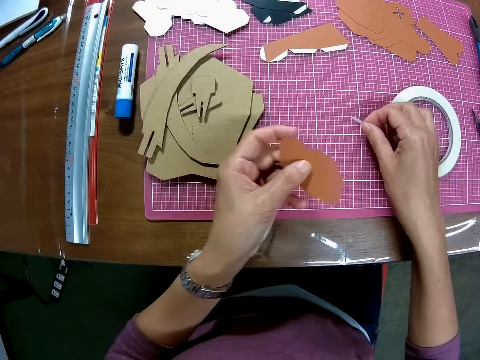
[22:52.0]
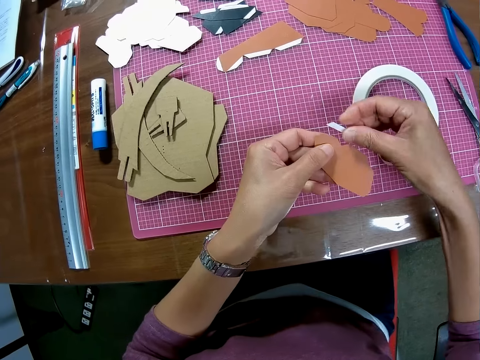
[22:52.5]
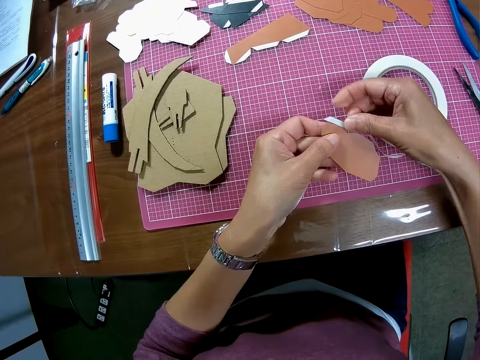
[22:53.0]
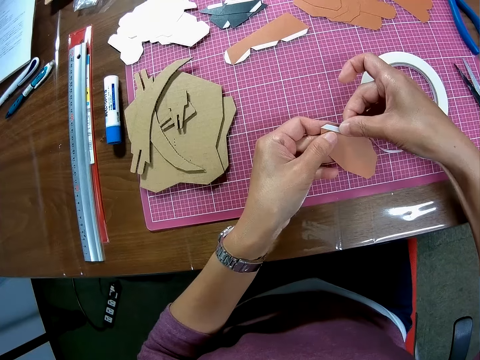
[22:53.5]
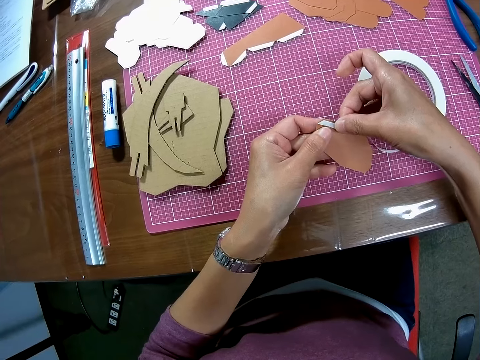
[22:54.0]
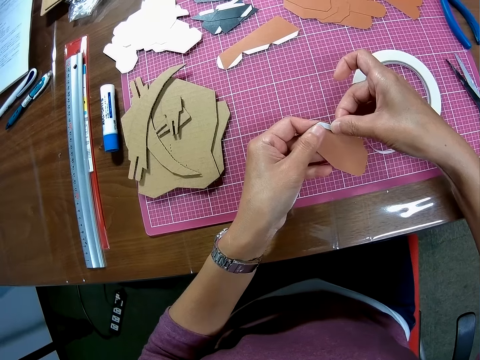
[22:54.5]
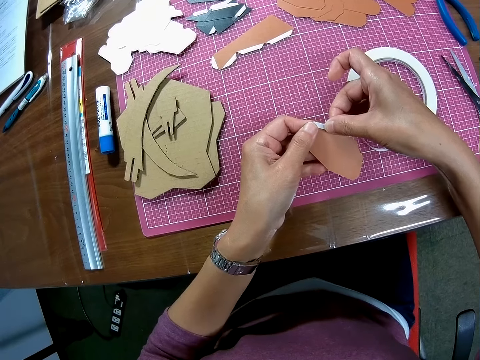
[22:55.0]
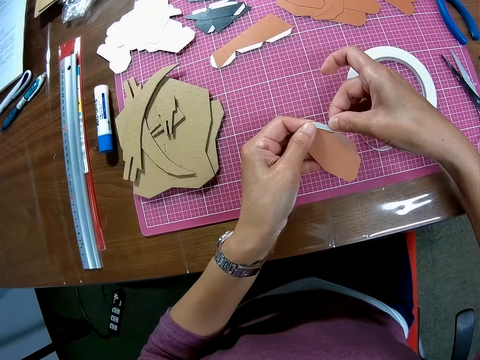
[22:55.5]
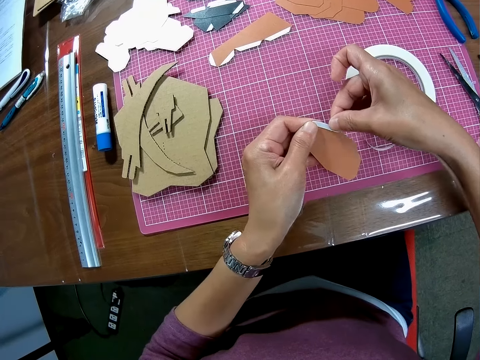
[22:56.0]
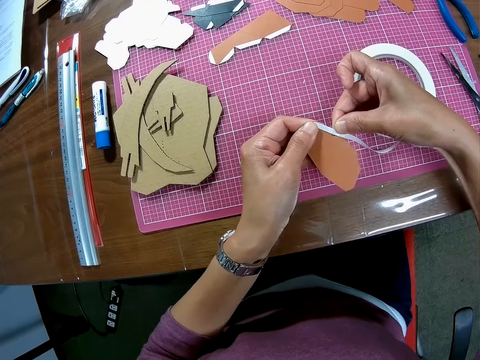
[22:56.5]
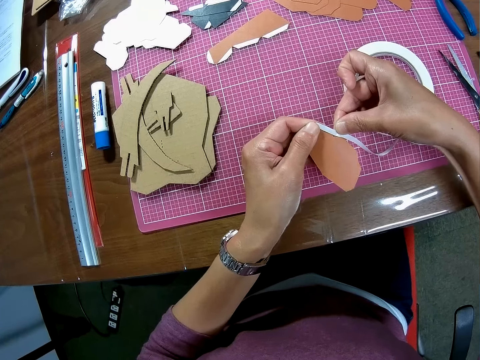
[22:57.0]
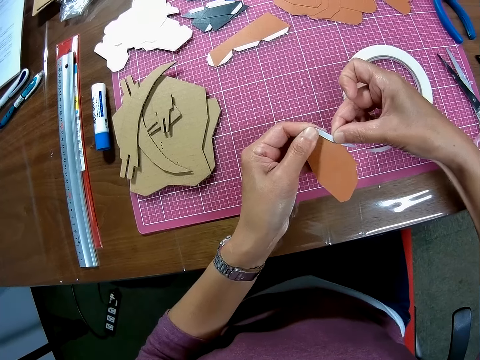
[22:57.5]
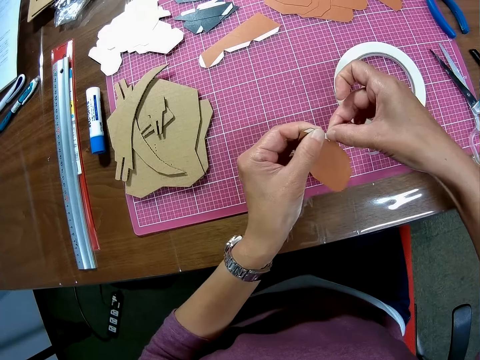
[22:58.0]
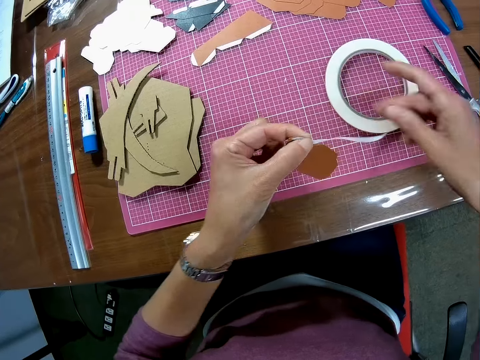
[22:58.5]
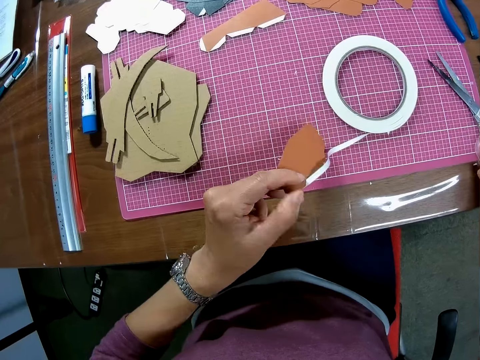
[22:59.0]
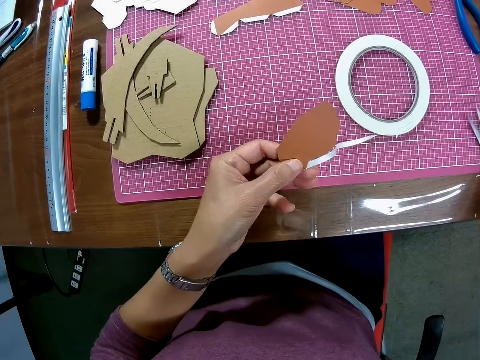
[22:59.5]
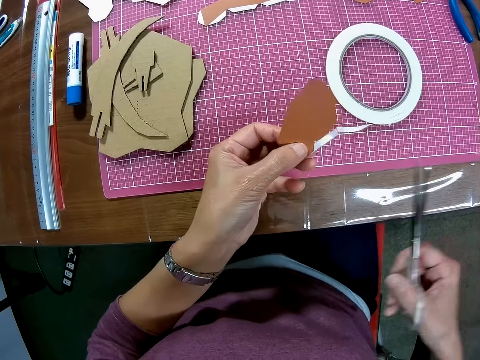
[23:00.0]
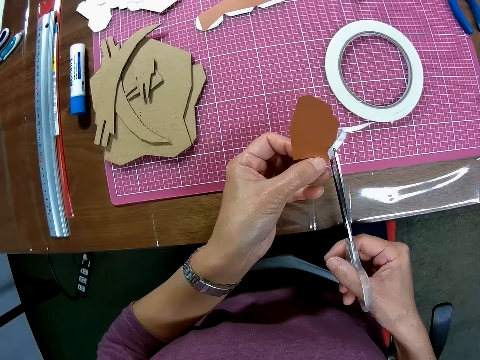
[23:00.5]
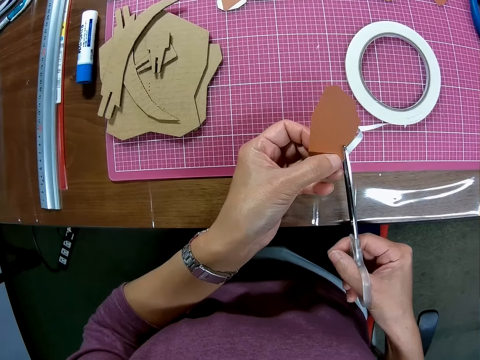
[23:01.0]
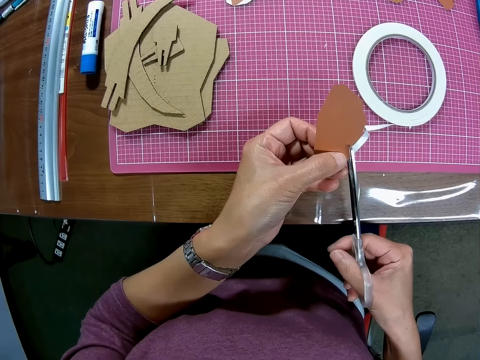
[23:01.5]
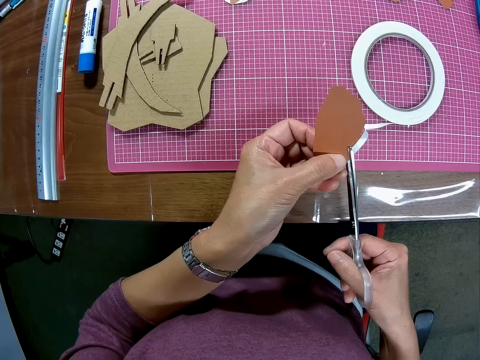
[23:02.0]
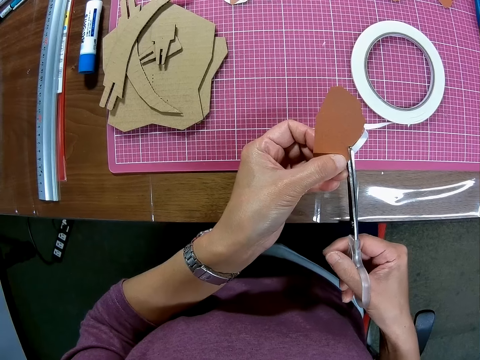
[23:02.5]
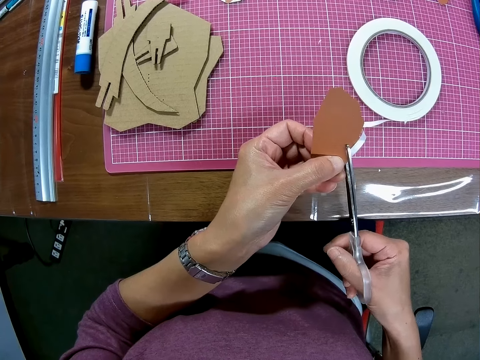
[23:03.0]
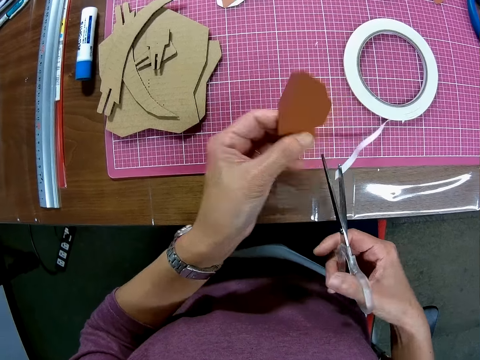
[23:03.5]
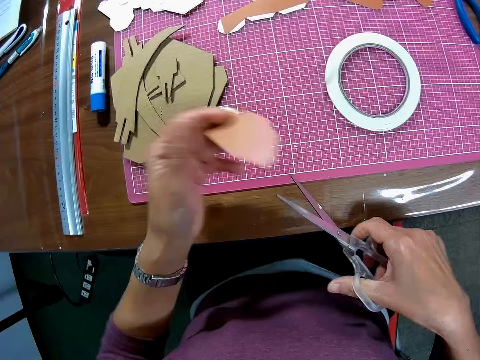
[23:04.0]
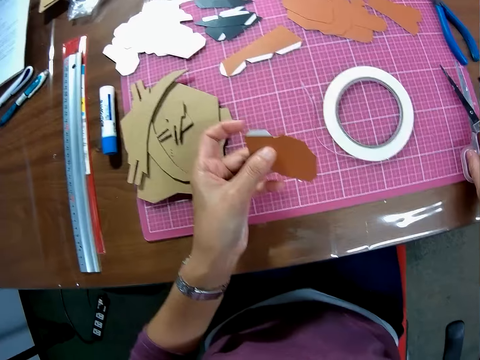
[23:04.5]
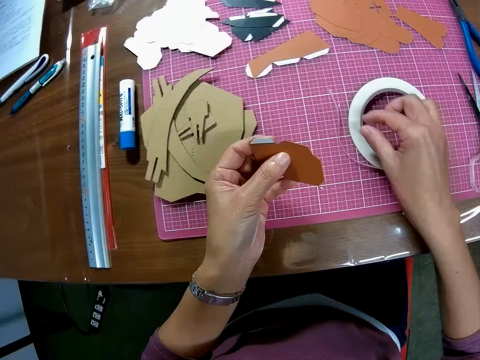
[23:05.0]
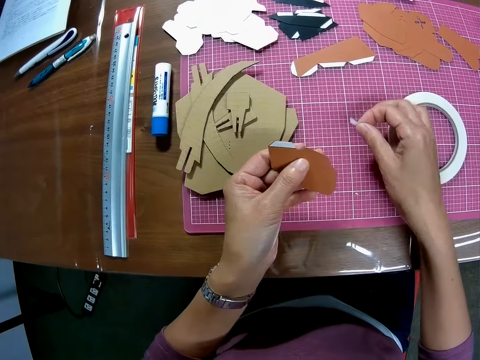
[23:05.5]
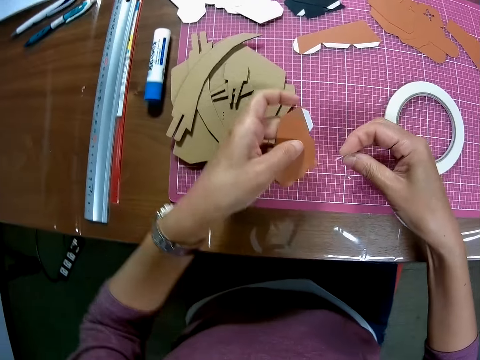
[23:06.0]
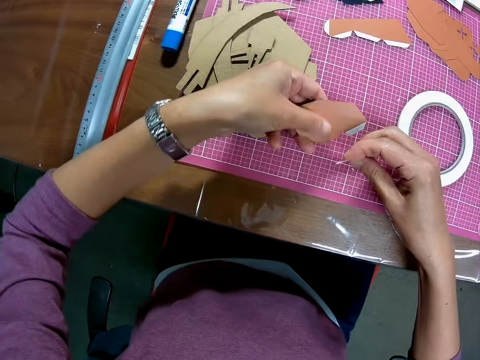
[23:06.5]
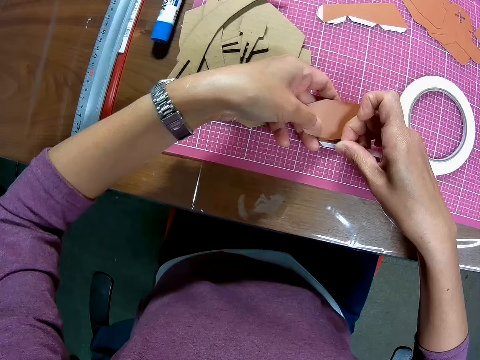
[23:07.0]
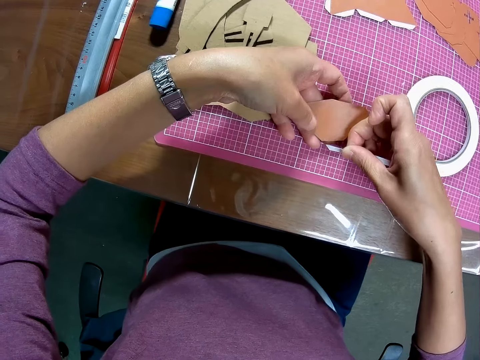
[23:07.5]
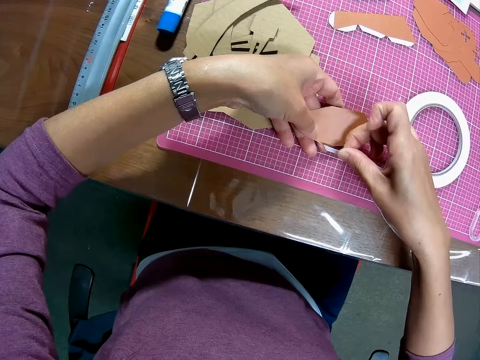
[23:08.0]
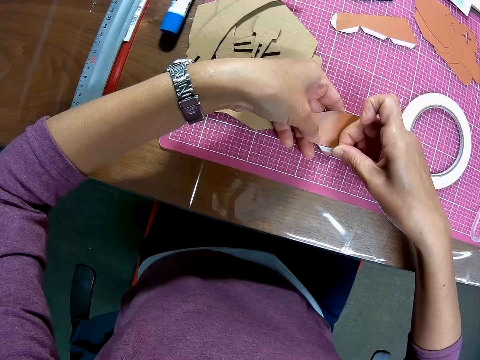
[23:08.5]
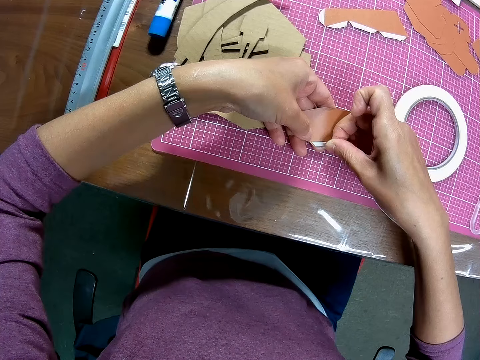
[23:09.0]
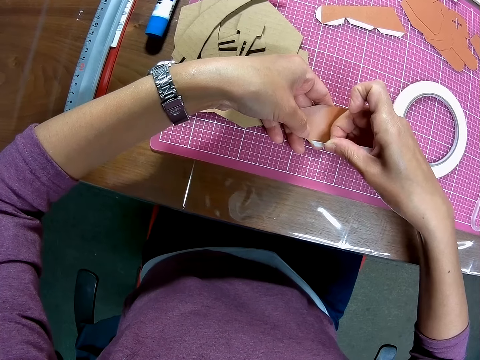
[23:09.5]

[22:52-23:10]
The camera wearer picks up the paper tape on the cutting mat from the table. They seal the paper all round with the tape. They pick up the scissors on the cutting mat on the table. They cut the tape with the scissors. They drop the scissors on the cutting mat on the table. They pick up the paper tape again. They seal the edge of the paper.

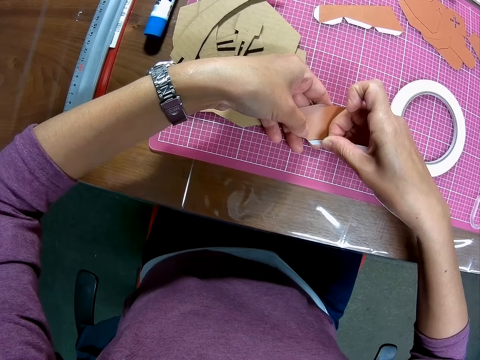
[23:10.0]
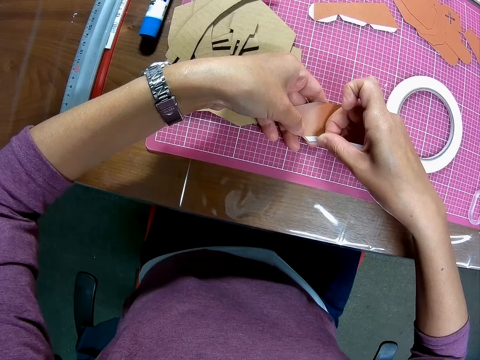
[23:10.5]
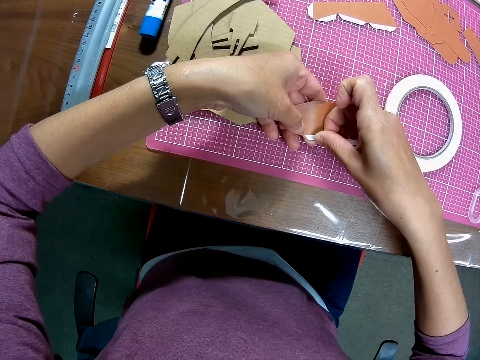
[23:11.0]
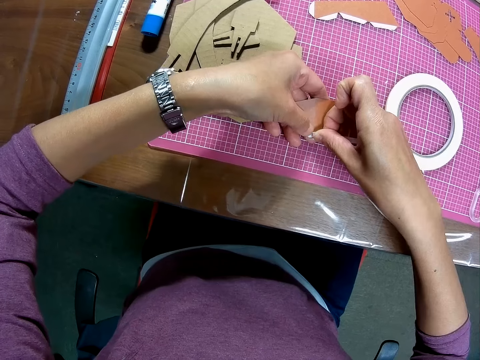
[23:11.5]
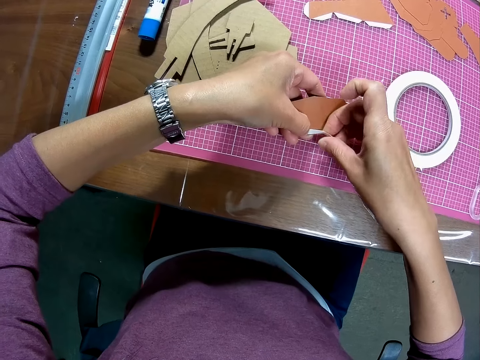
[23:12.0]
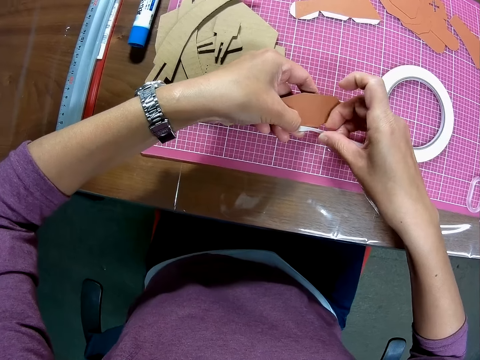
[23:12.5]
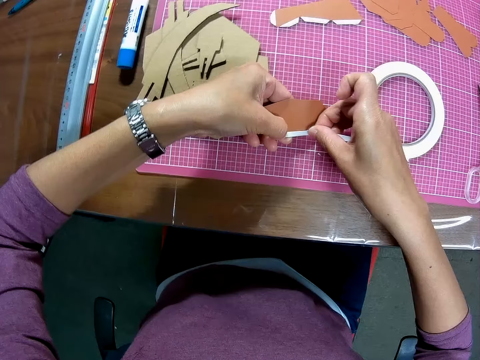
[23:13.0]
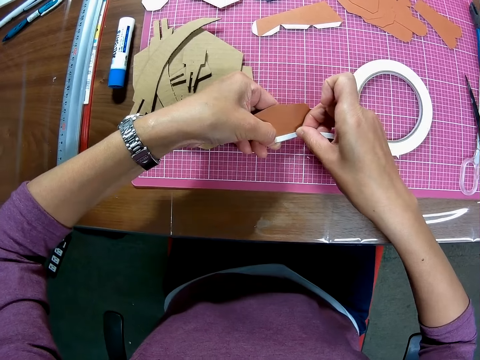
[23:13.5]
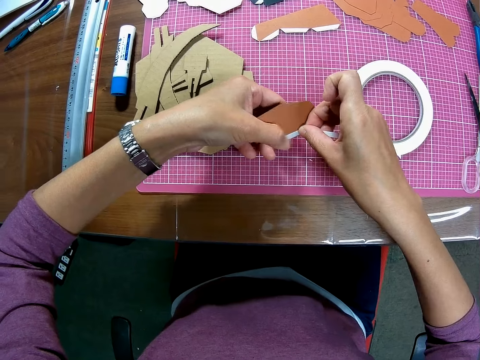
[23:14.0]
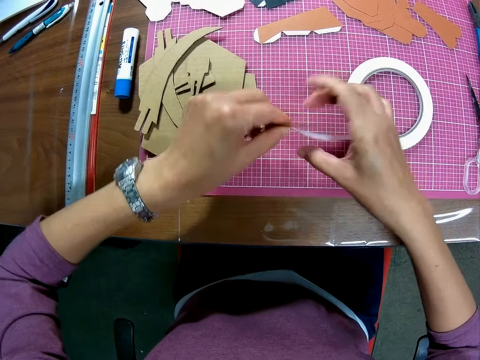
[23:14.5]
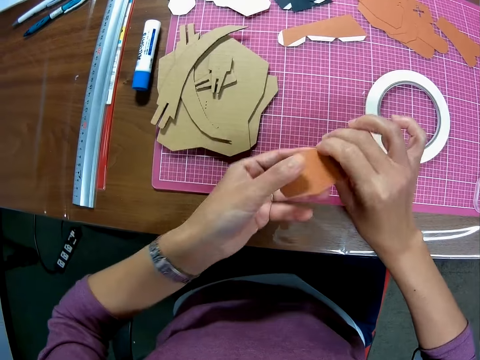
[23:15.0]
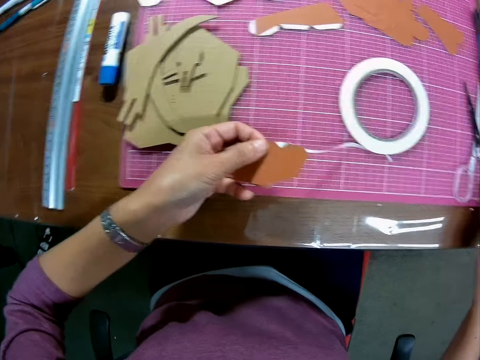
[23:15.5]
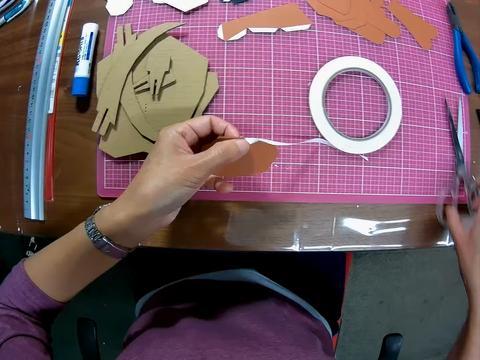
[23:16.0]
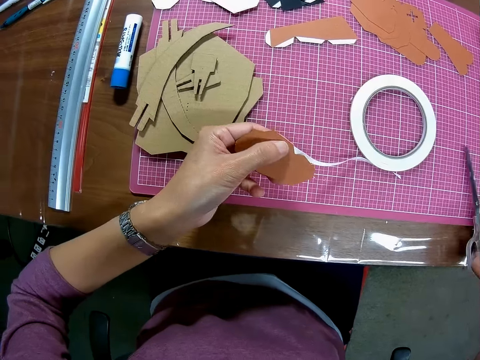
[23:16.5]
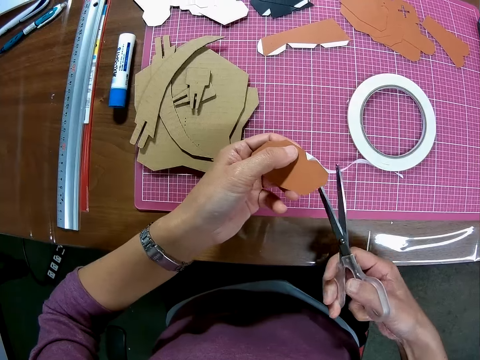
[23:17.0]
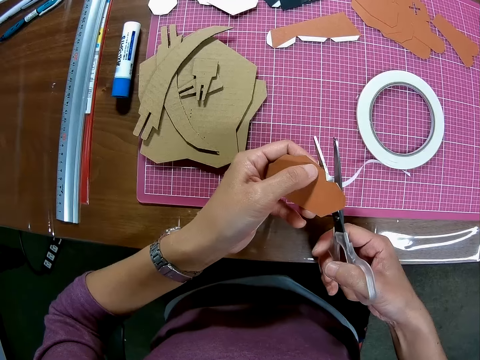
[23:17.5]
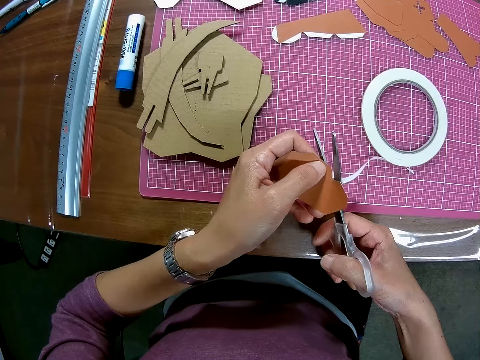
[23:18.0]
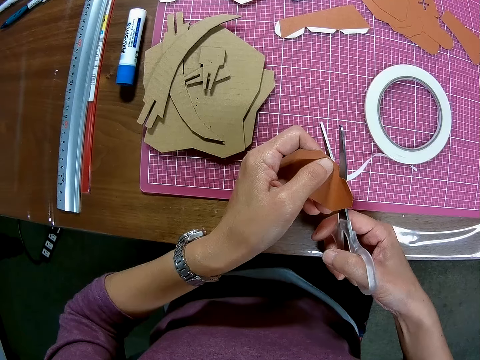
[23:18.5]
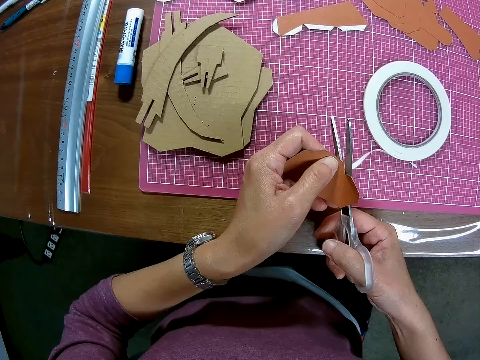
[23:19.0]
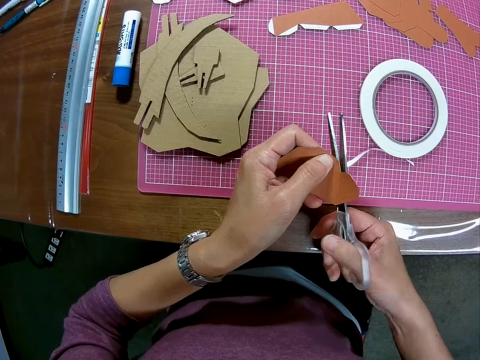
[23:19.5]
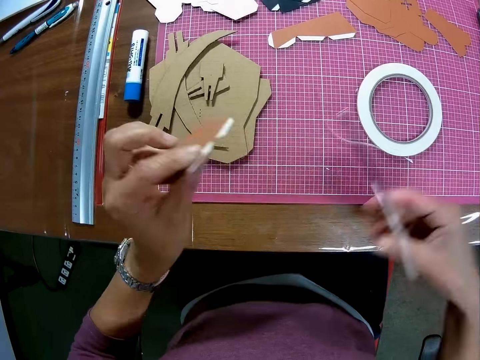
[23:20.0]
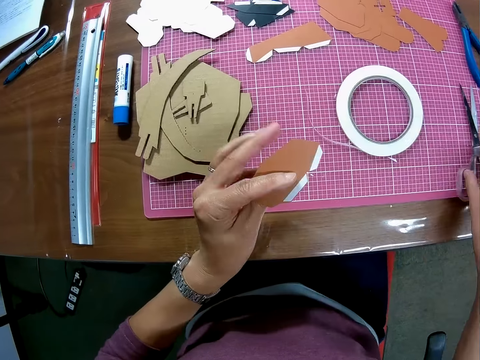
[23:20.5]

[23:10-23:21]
The camera wearer picks up the scissors on the table. They cut the tape with the scissors. They drop the scissors on the cutting mat on the table.
